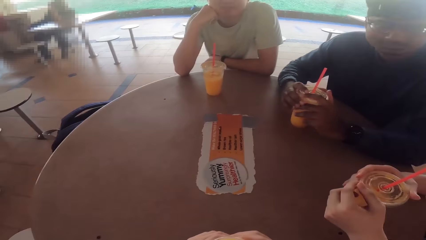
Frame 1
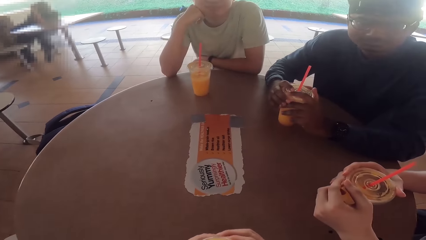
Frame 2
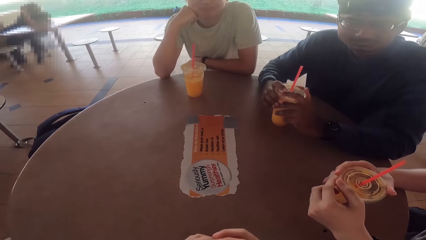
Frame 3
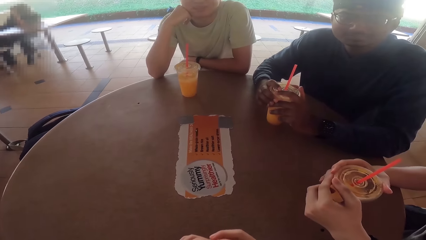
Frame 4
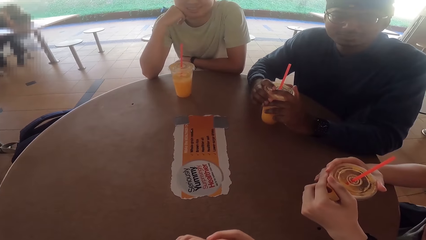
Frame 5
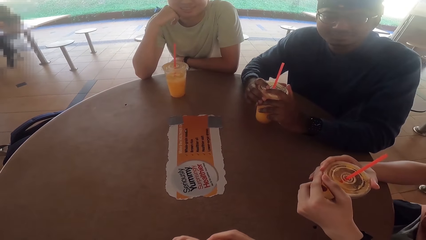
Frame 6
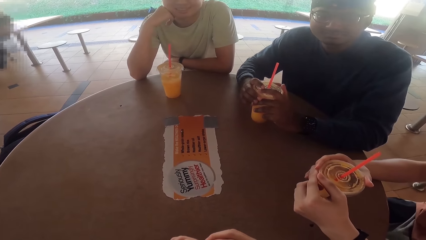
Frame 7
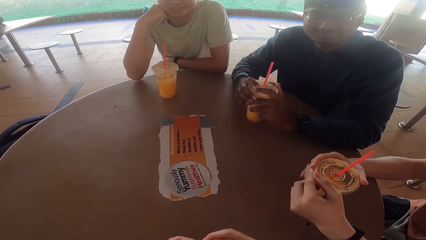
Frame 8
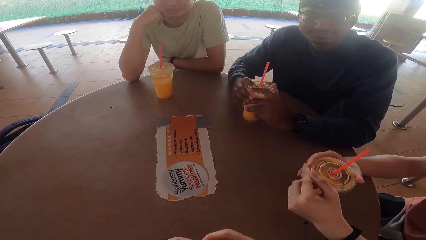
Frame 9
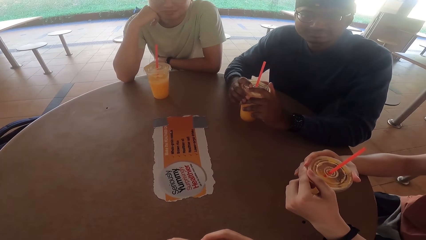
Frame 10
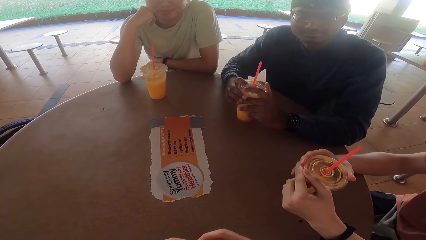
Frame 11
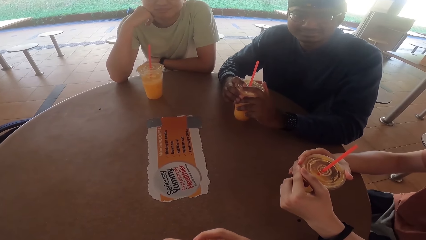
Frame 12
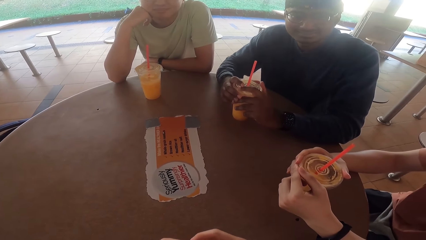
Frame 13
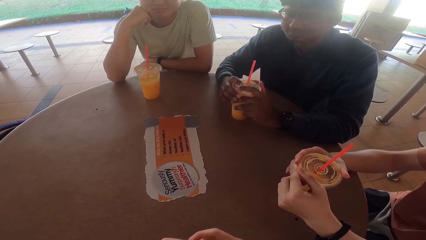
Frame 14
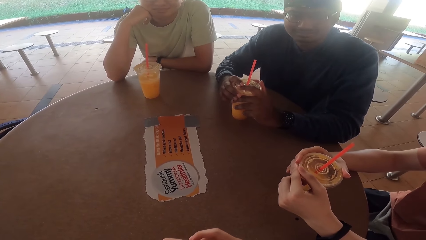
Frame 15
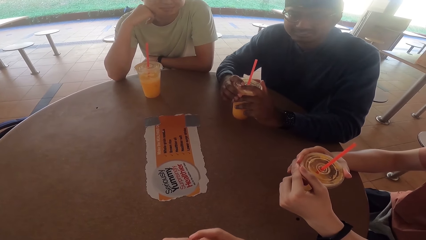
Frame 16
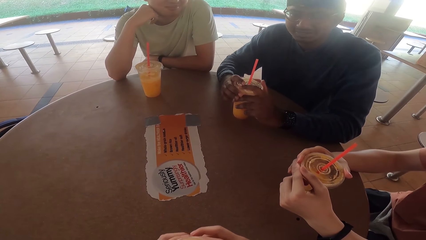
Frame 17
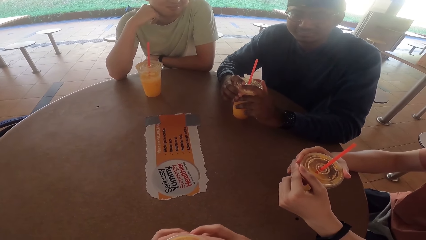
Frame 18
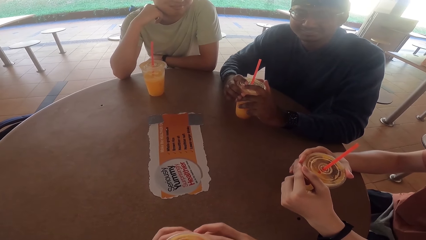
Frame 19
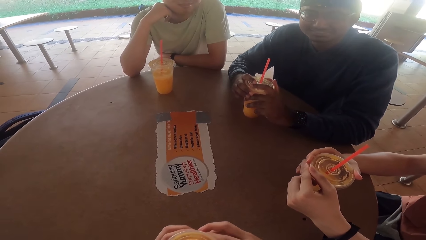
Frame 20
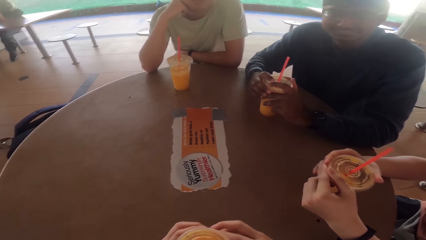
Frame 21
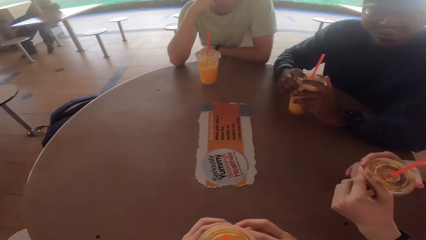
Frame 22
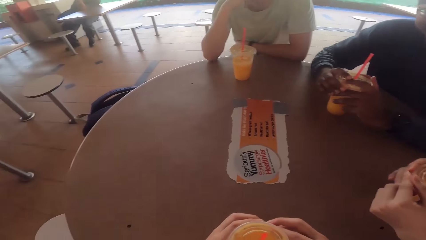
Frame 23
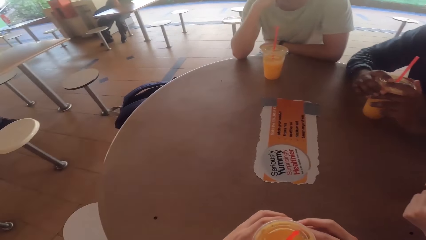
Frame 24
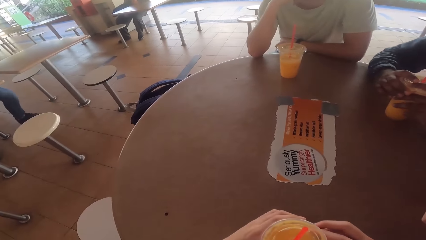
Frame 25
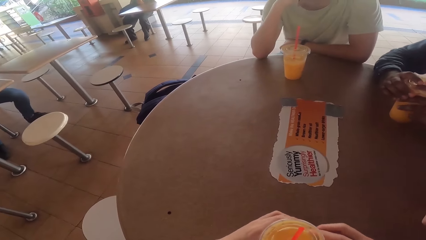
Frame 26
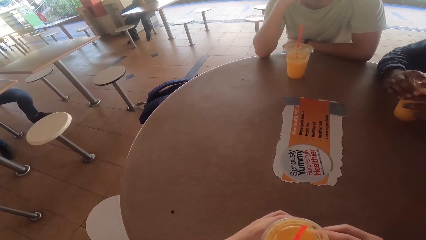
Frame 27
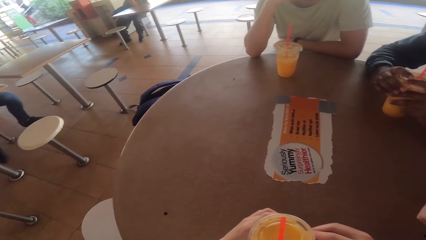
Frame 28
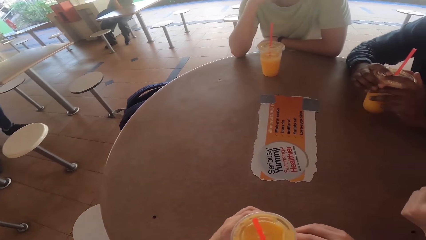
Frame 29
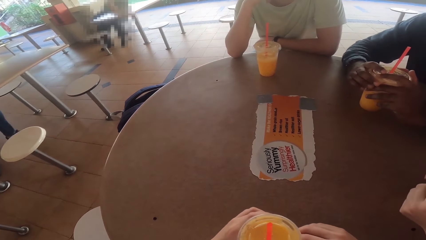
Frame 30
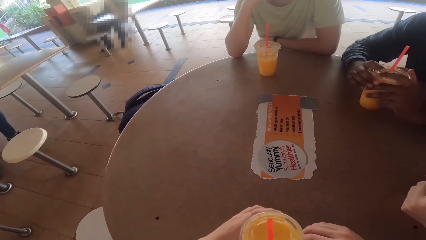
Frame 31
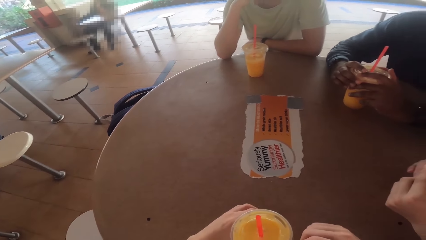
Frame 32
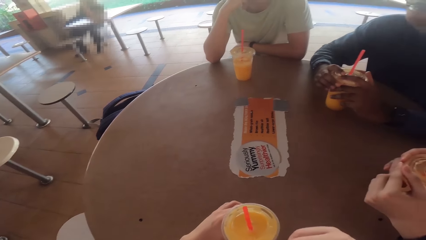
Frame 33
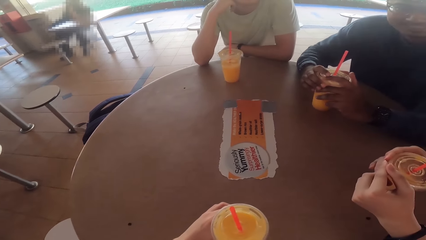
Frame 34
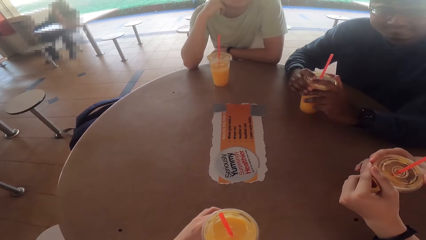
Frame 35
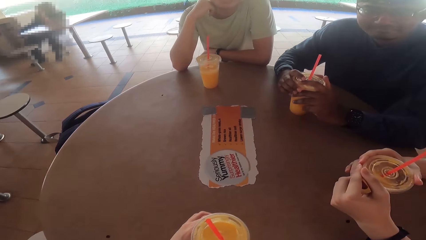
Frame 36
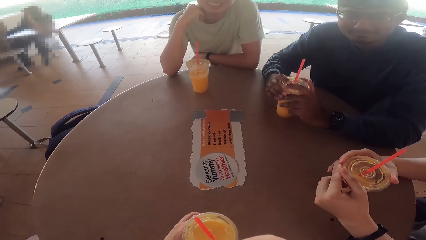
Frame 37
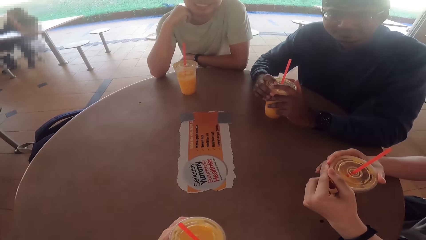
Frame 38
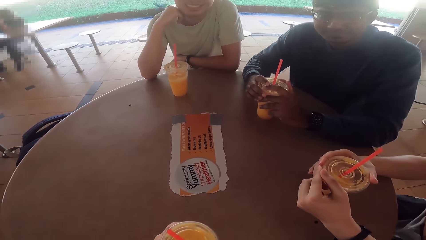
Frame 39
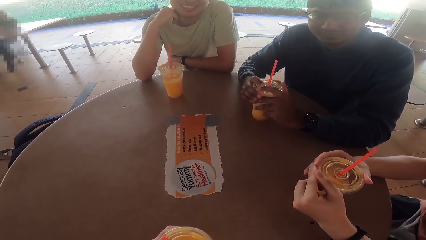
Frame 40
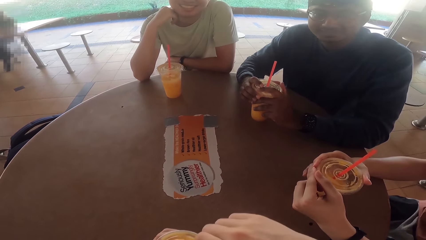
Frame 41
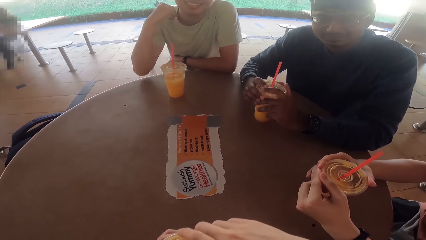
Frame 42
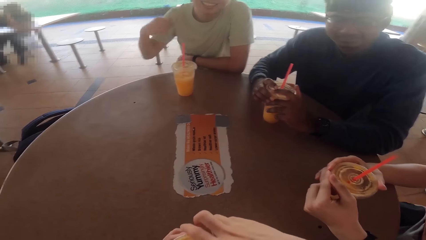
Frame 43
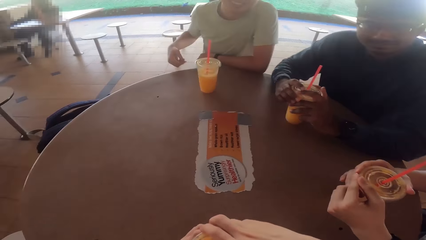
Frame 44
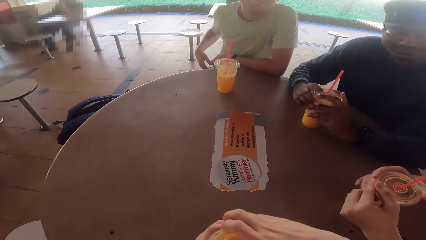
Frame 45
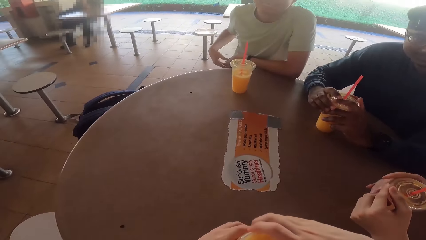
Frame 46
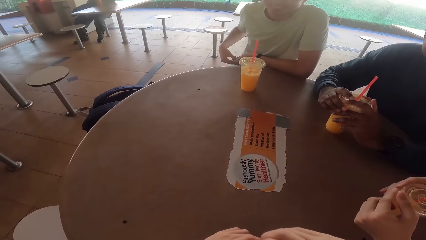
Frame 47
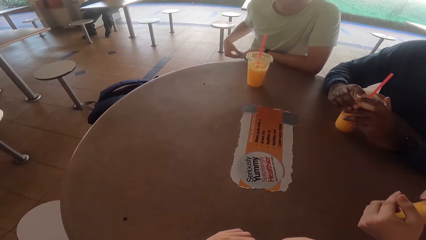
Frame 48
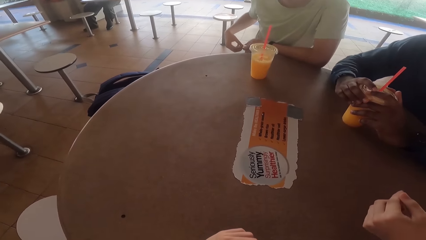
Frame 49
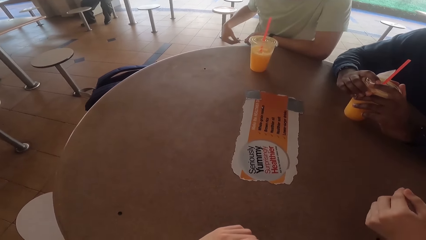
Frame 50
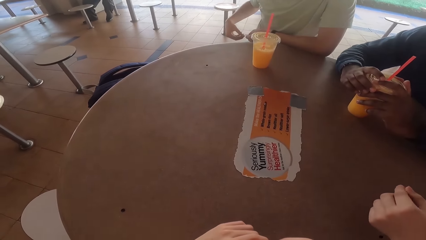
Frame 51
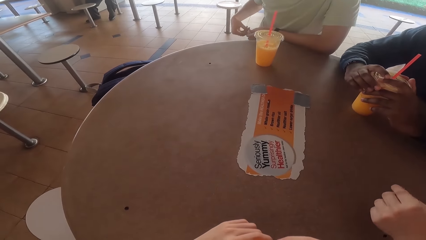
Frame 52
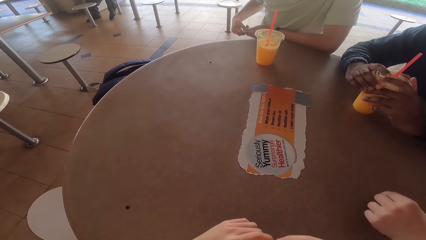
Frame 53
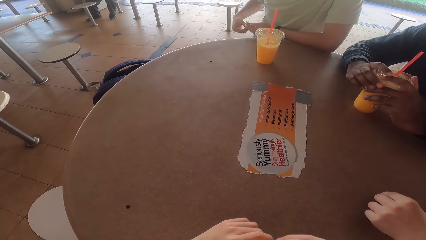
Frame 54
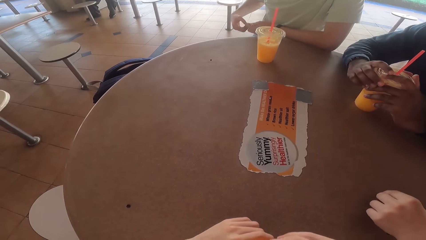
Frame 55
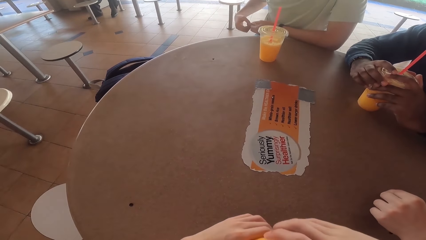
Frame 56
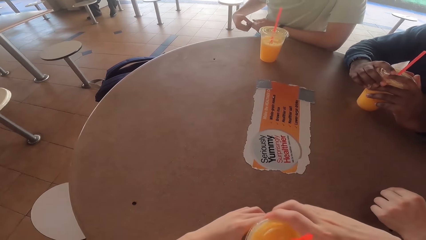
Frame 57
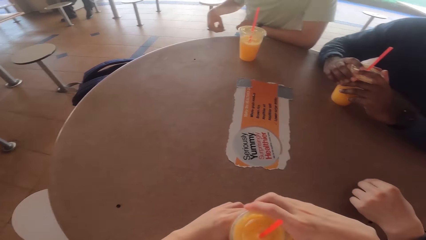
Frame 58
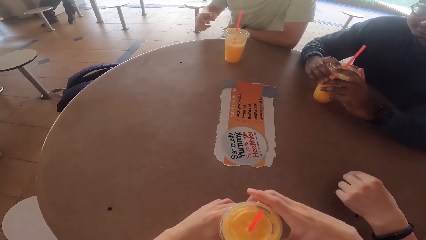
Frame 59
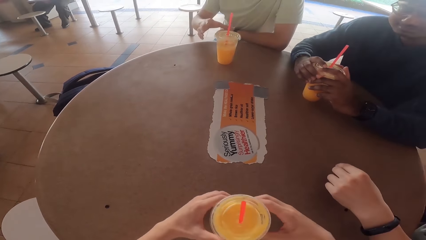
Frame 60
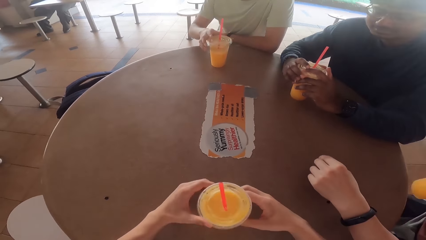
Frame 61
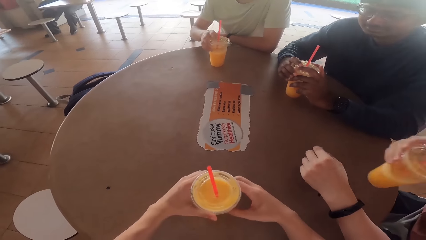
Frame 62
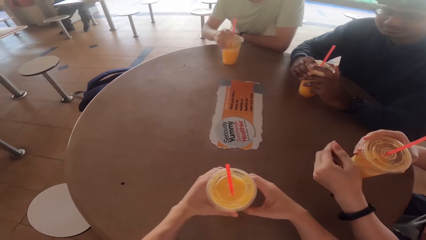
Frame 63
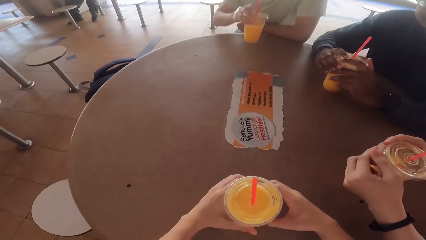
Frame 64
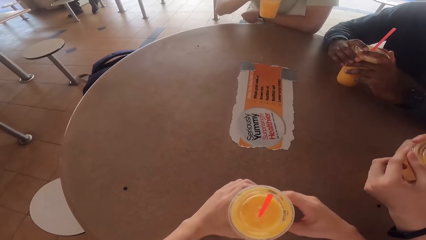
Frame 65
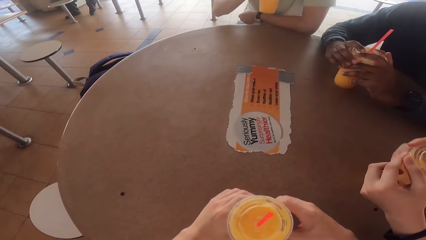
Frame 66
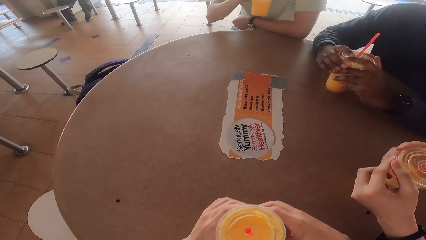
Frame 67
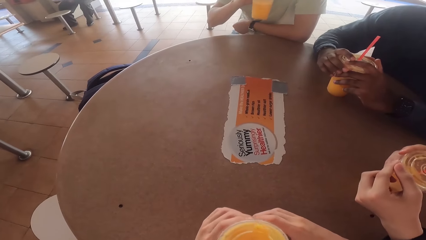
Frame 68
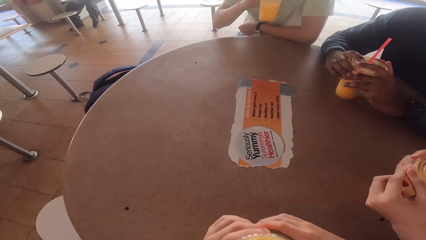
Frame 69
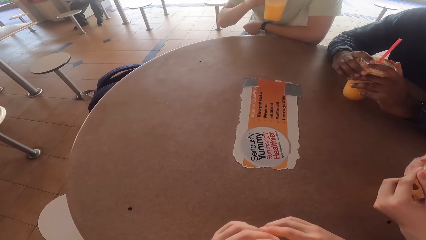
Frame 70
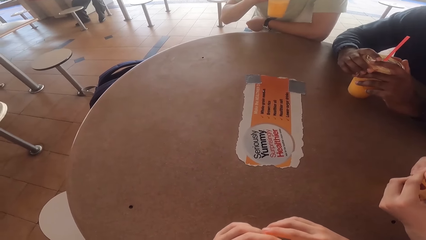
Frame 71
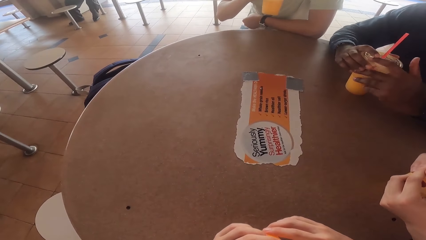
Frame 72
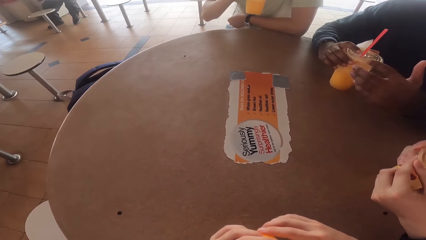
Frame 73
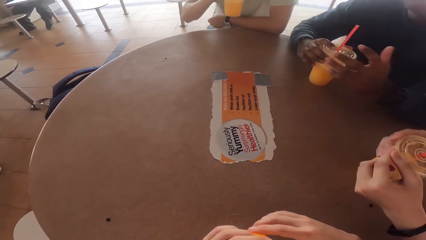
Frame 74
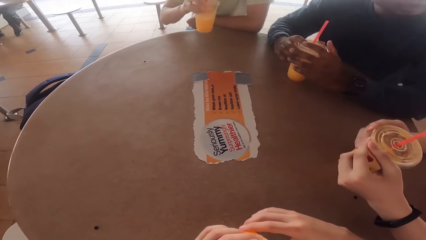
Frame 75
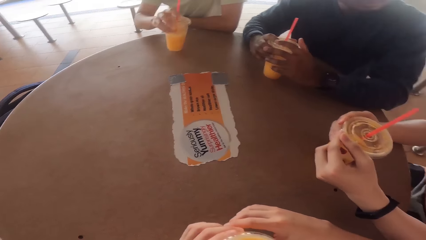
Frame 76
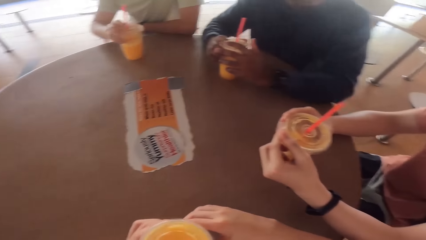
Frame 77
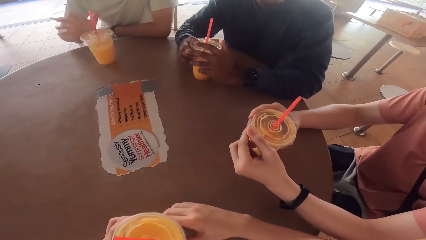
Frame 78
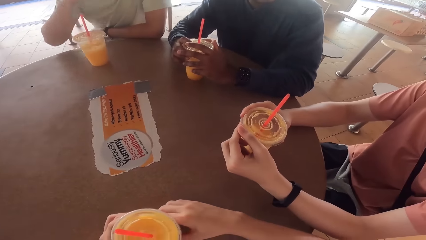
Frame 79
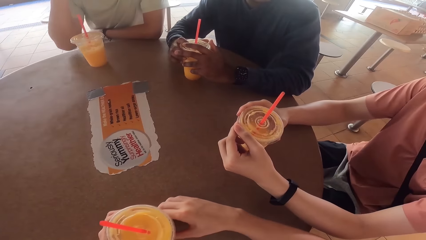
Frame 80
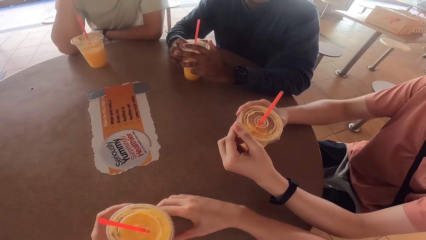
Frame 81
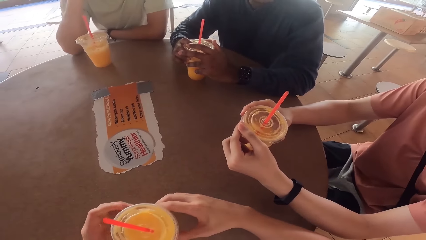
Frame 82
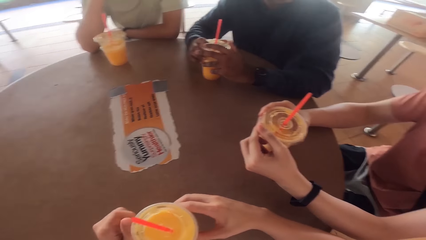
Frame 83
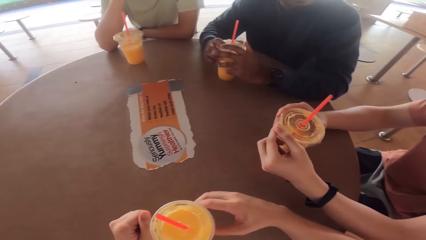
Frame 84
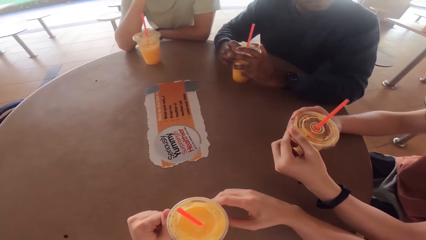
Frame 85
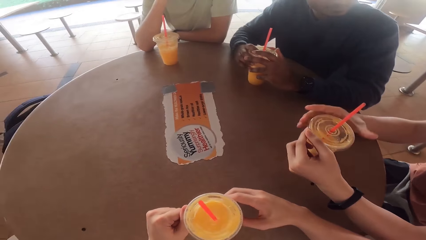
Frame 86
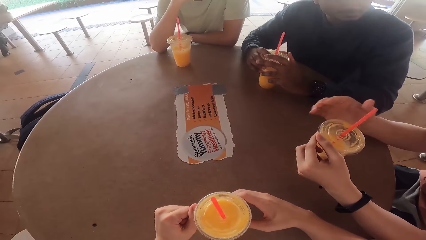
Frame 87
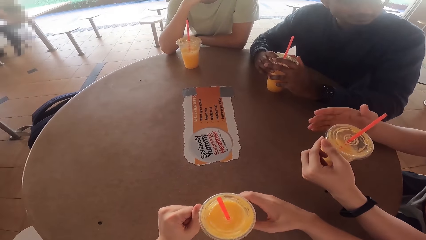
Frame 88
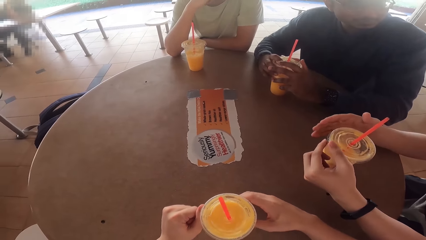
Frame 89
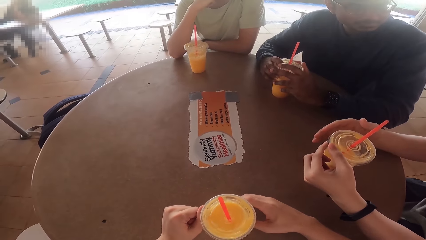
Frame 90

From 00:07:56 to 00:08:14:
A person talks to the others and the camera wearer.
